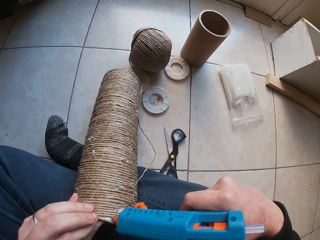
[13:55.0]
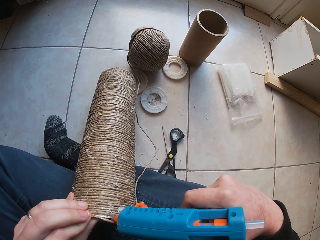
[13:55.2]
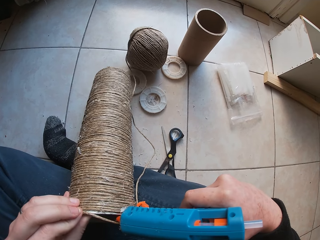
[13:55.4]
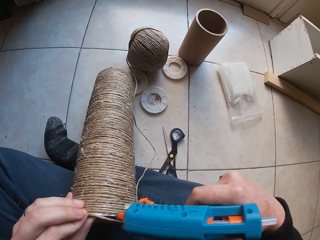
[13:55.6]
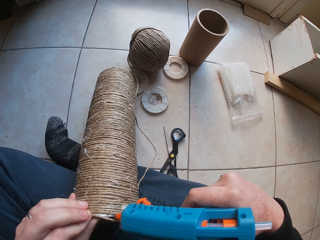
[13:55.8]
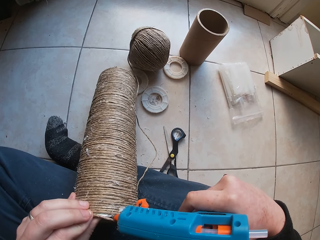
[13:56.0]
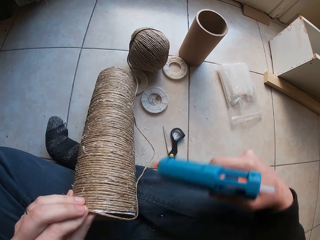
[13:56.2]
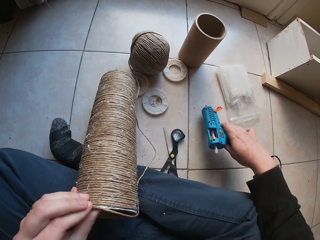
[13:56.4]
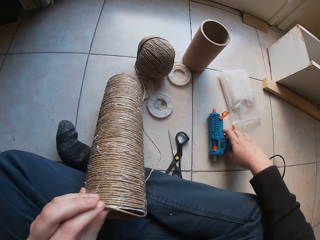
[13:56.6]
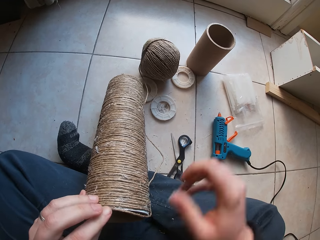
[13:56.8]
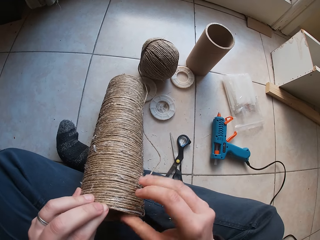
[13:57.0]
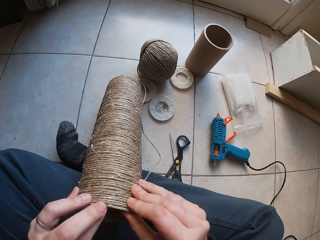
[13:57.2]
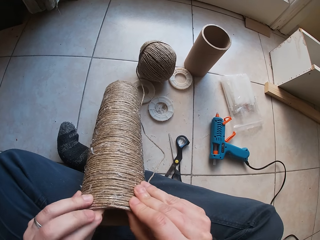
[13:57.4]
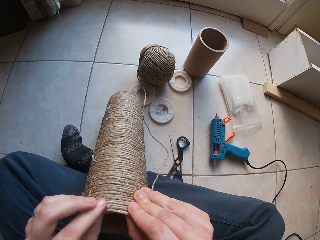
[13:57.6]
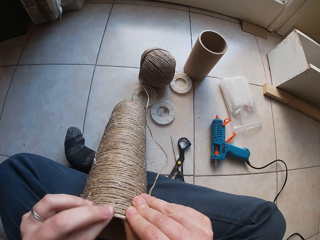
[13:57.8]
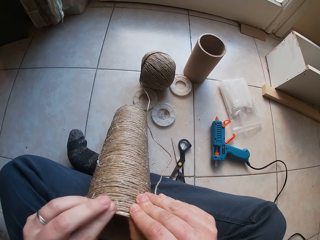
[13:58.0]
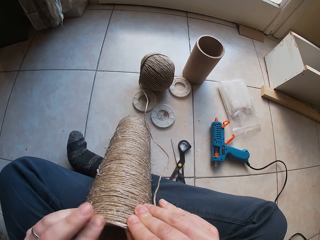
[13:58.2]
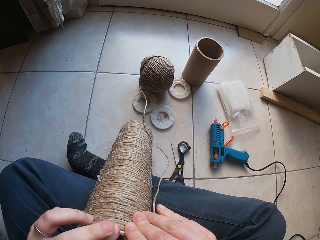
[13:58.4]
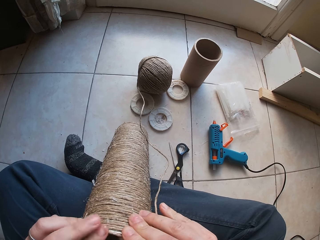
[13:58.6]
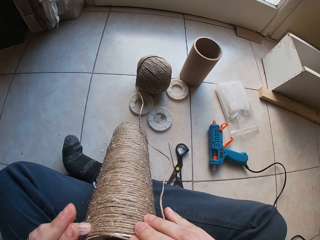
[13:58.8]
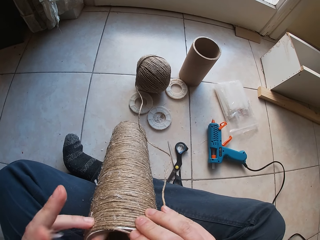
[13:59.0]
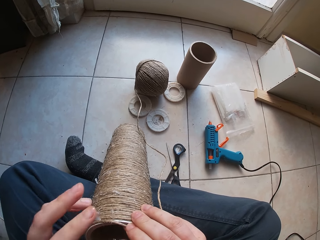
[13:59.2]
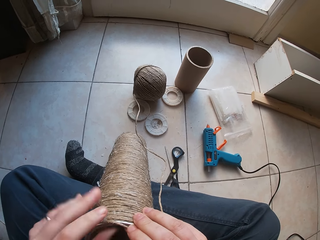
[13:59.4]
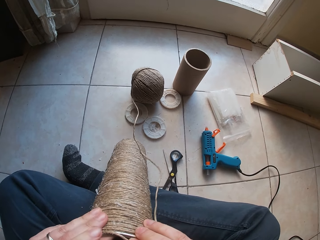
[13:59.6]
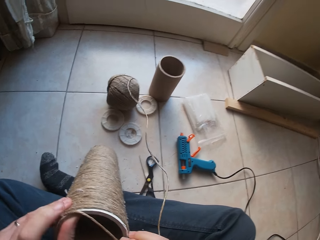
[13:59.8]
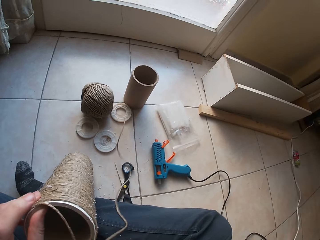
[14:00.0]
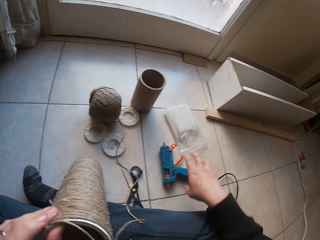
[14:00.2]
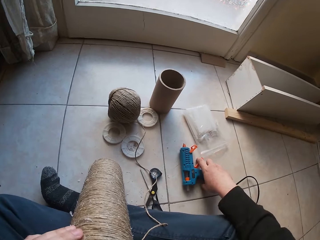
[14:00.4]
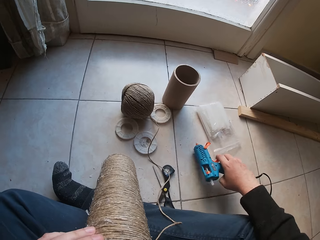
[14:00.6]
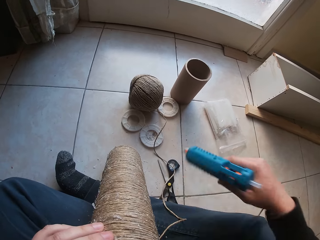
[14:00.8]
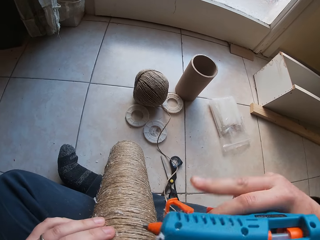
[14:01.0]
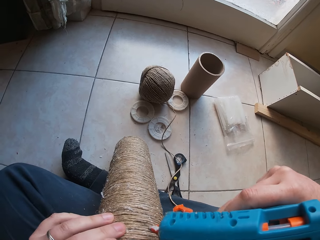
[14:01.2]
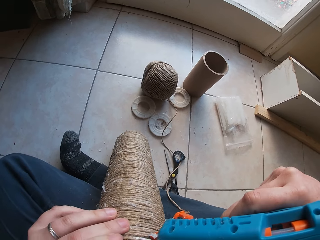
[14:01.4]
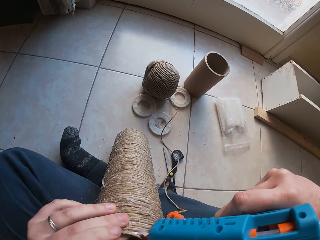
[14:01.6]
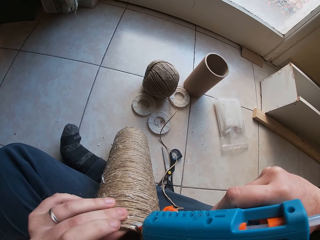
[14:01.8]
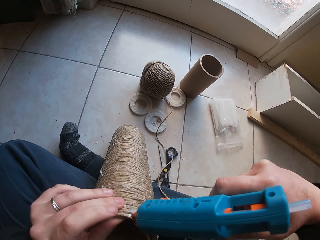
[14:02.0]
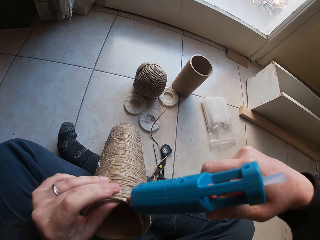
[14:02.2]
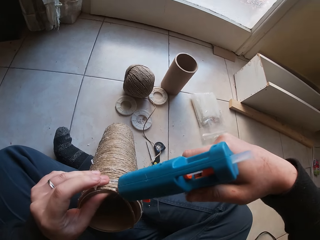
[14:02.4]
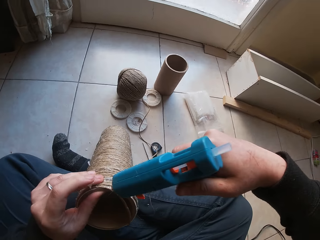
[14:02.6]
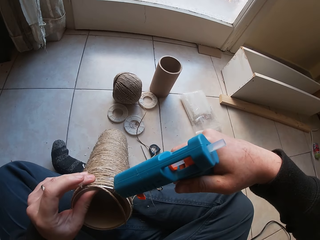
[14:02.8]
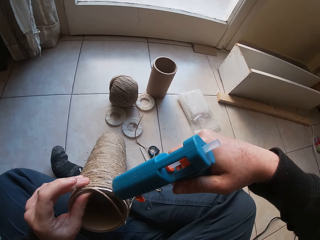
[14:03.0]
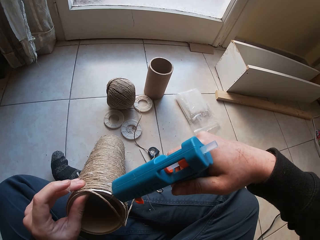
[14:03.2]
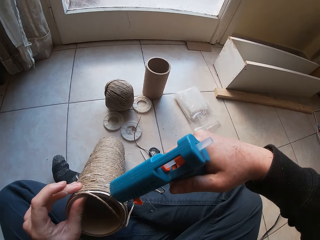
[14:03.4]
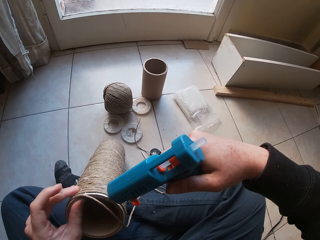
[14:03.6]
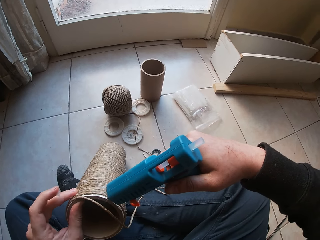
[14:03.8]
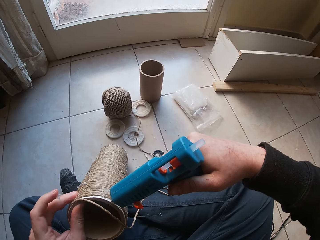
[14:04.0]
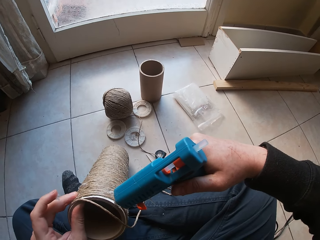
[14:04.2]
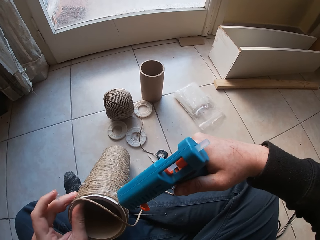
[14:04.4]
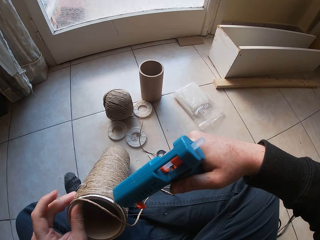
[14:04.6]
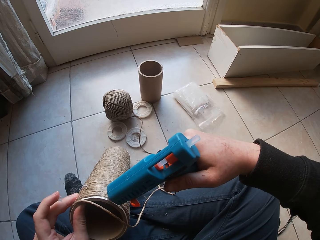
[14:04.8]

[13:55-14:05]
The camera wearer sticks the rope or cotton twine on the applied glue. She drops the glue gun on the floor with her right hand. She sticks the cotton twine to the cardboard tube with her hands. She picks the glue gun on the floor with her right hand. She sticks the rope on the applied glue. She holds the glue gun. She applies melted wax on the cardboard with the glue gun in her right hand.

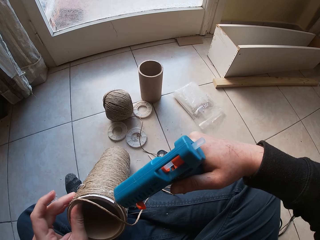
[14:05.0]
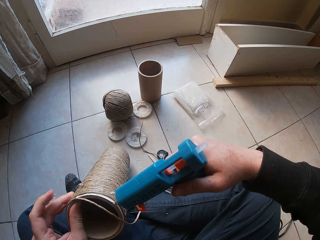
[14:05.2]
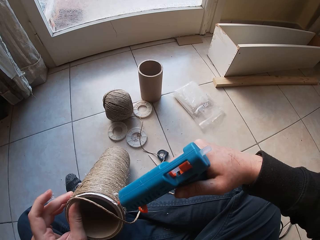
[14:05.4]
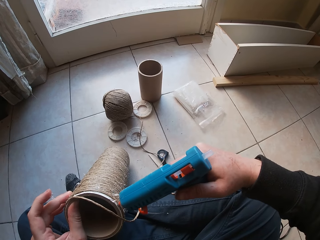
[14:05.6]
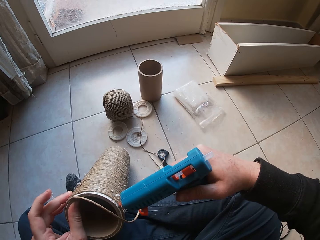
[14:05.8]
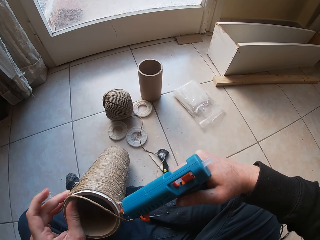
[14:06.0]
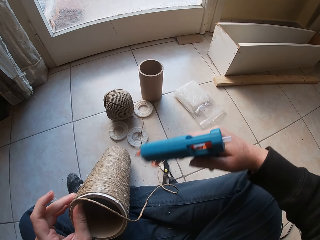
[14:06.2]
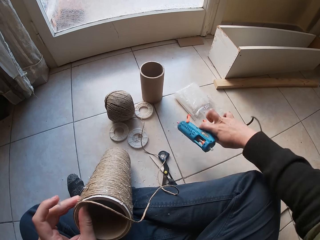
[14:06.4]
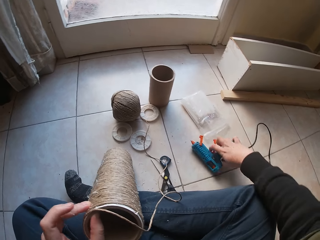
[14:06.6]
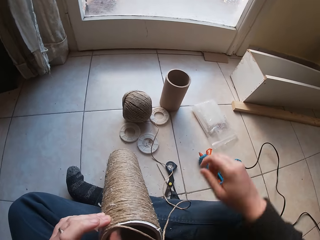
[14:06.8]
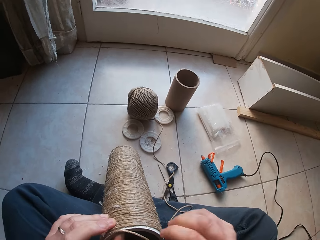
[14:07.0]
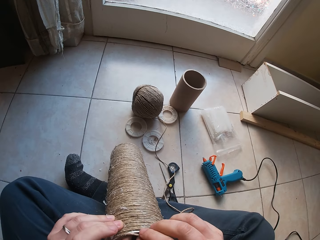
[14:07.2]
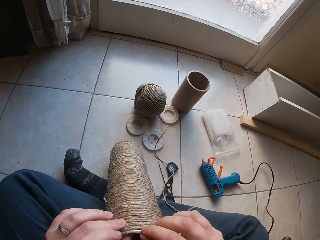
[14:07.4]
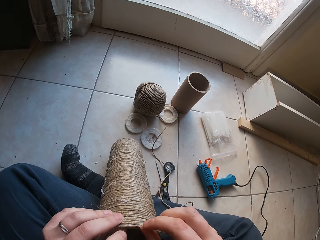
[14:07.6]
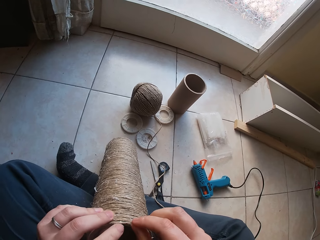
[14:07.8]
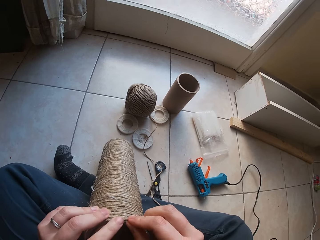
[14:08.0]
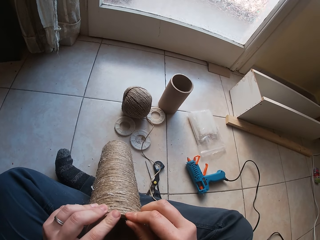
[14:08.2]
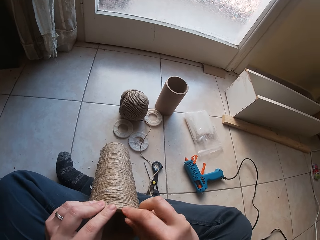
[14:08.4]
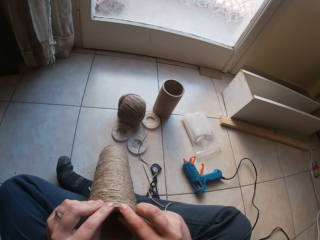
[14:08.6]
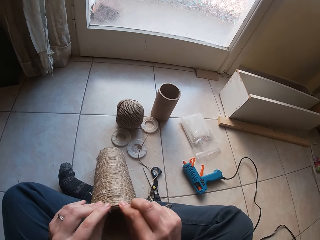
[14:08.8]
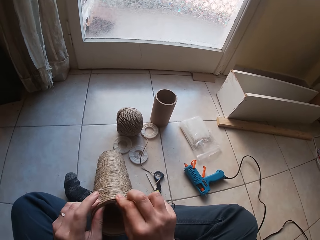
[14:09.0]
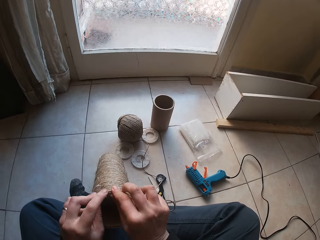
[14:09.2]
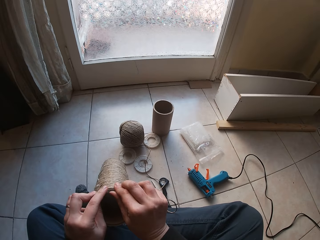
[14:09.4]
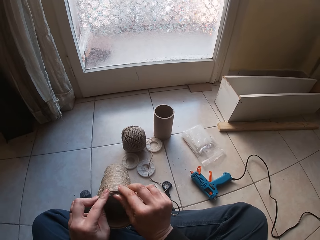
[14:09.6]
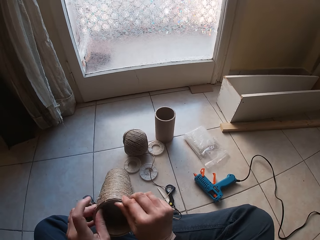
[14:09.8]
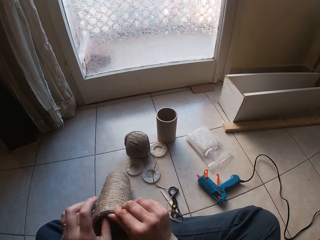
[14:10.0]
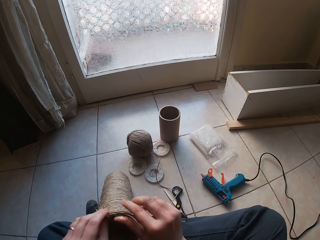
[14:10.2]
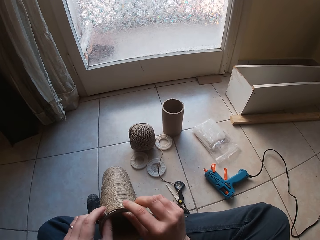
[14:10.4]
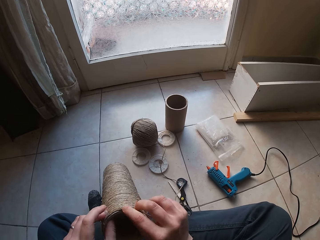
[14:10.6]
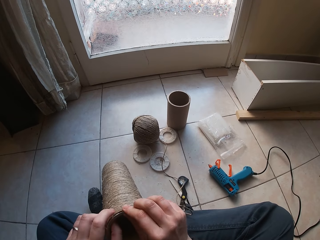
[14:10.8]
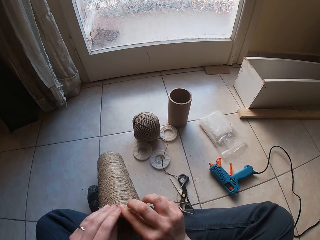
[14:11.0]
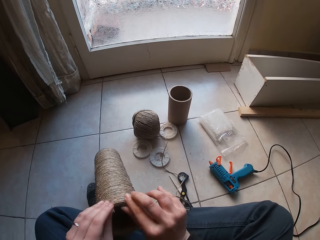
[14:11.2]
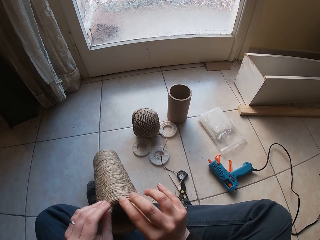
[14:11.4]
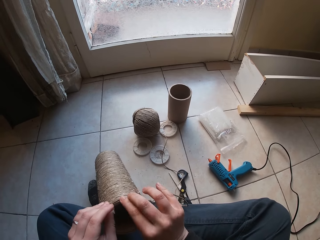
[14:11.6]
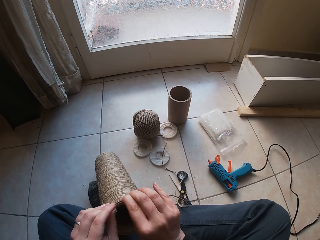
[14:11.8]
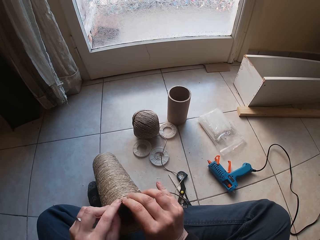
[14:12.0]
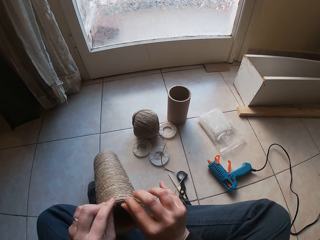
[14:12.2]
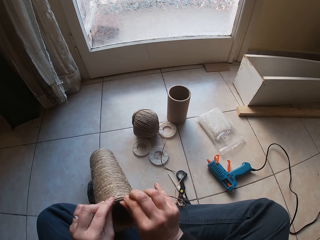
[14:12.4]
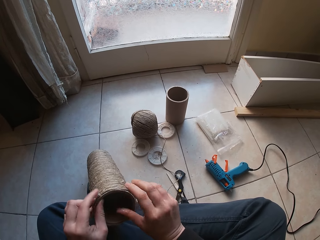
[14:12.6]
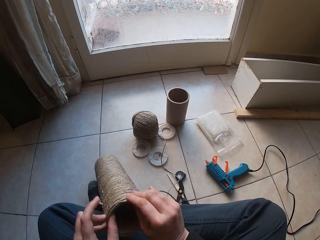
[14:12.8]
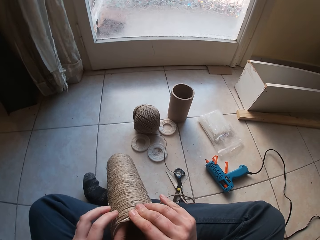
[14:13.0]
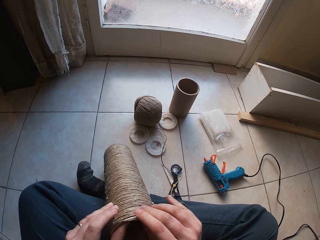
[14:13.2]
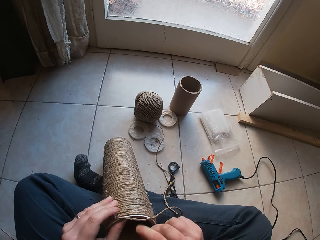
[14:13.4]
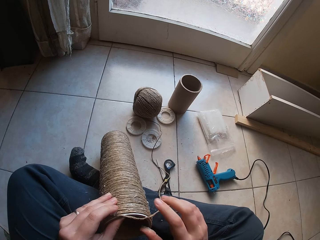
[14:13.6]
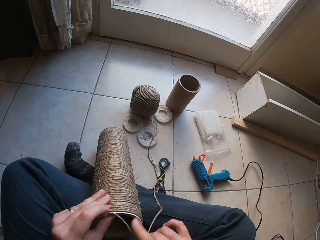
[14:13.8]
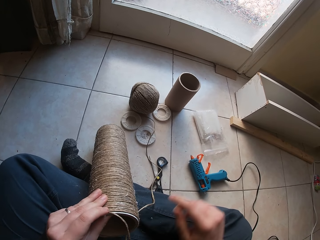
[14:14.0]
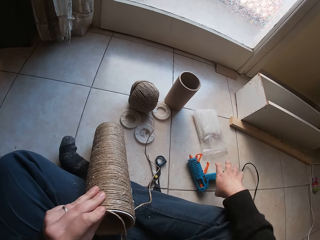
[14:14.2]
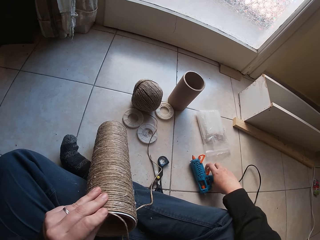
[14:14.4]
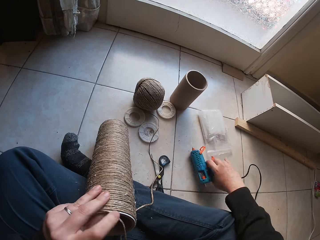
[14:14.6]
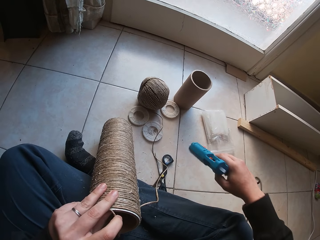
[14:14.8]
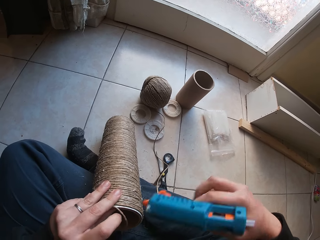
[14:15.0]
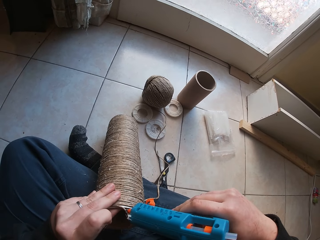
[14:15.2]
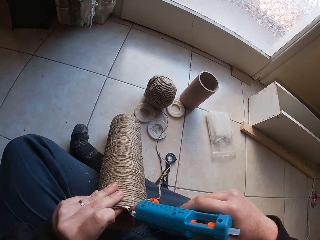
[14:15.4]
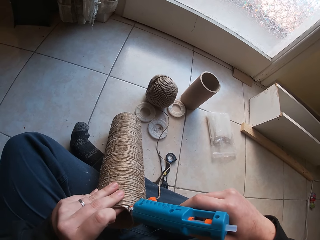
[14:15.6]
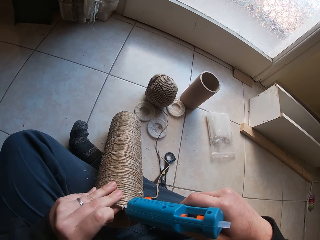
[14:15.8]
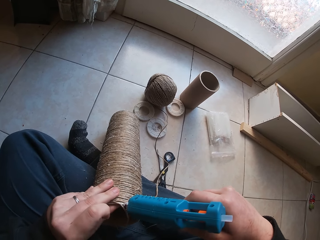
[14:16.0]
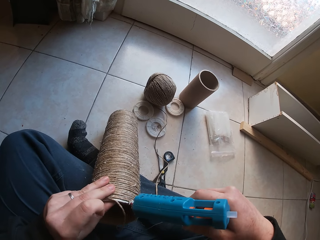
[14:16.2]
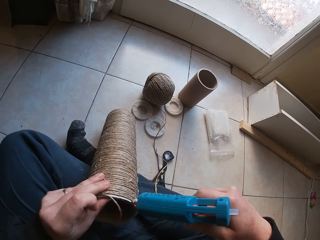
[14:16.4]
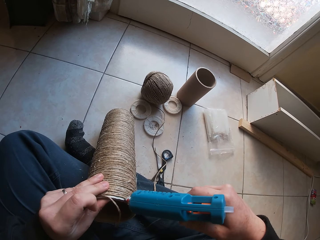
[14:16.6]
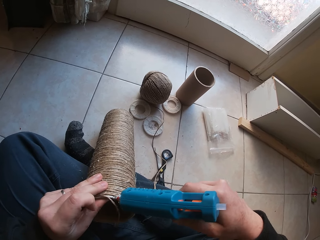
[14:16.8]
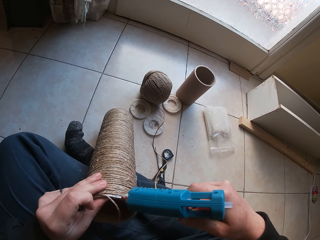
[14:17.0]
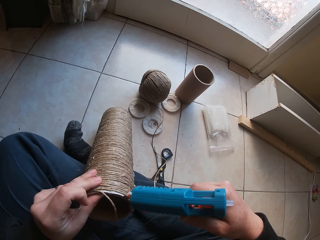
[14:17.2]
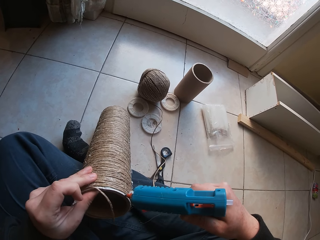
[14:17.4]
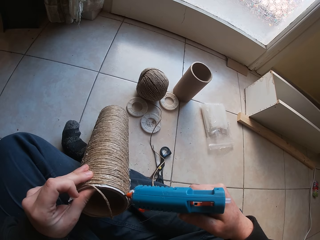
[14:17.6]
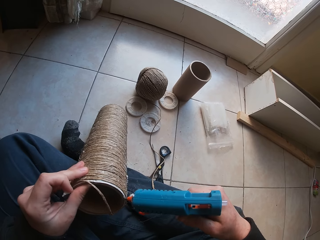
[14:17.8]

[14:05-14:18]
The camera wearer applies the glue. She drops the glue gun on the floor with her right hand. She sticks the cotton twine or rope to the cardboard tube with her hands. She sticks the rope on the applied glue. She sticks the rope on the applied glue again. She picks the glue gun on the floor with her right hand. She applies melted wax on the cardboard with the glue gun in her right hand.
